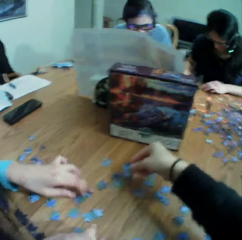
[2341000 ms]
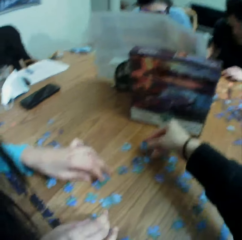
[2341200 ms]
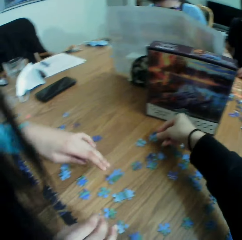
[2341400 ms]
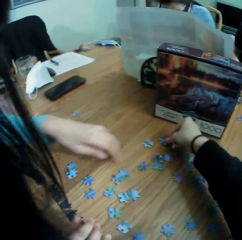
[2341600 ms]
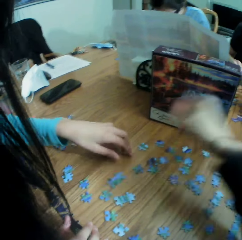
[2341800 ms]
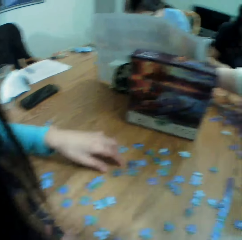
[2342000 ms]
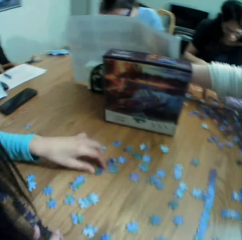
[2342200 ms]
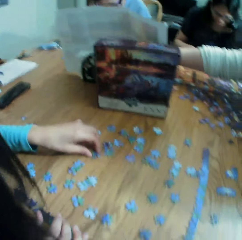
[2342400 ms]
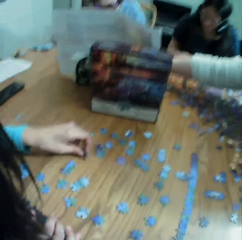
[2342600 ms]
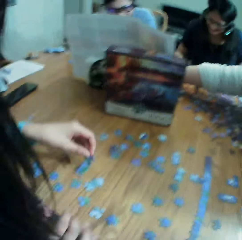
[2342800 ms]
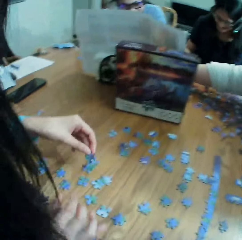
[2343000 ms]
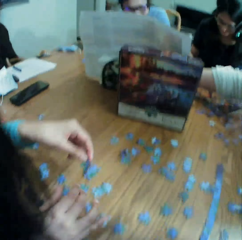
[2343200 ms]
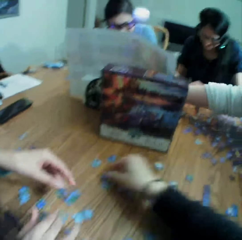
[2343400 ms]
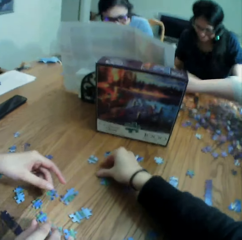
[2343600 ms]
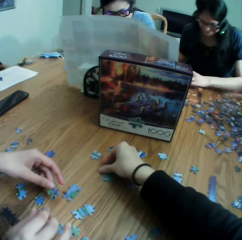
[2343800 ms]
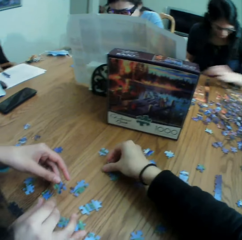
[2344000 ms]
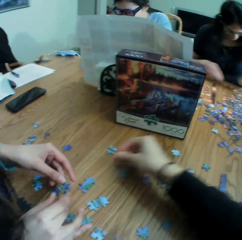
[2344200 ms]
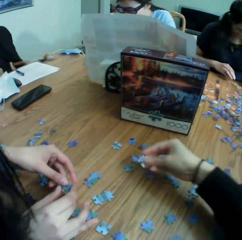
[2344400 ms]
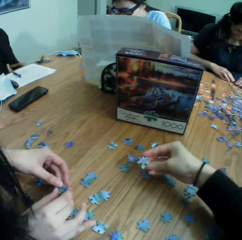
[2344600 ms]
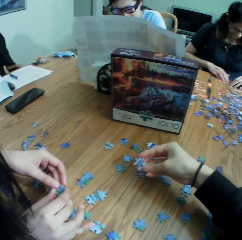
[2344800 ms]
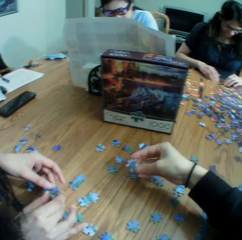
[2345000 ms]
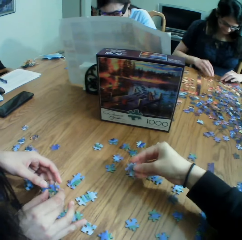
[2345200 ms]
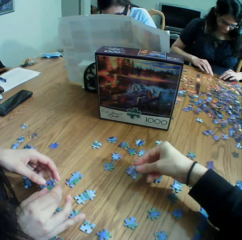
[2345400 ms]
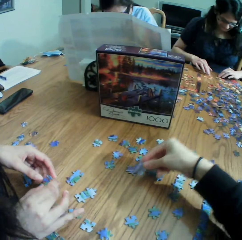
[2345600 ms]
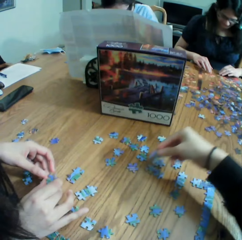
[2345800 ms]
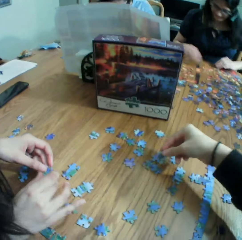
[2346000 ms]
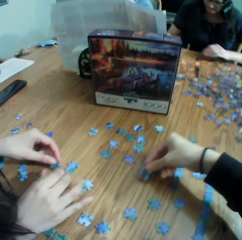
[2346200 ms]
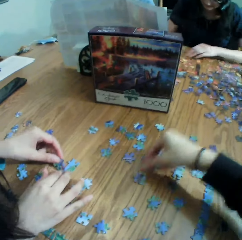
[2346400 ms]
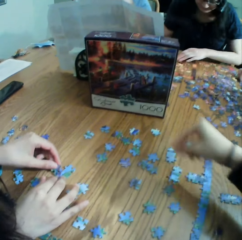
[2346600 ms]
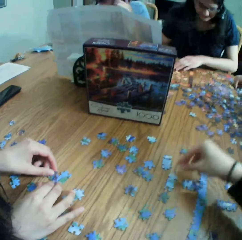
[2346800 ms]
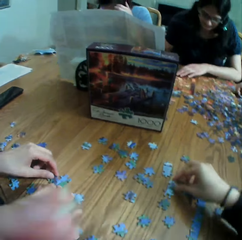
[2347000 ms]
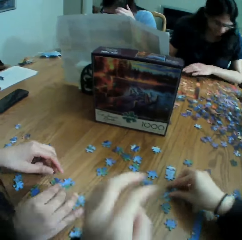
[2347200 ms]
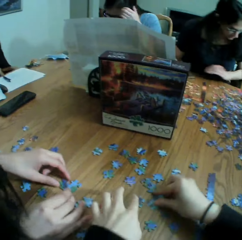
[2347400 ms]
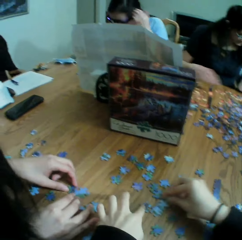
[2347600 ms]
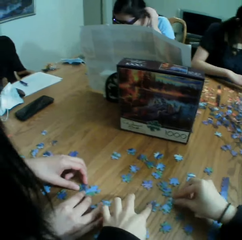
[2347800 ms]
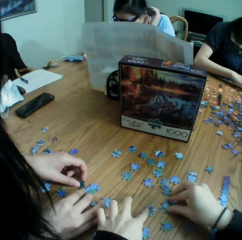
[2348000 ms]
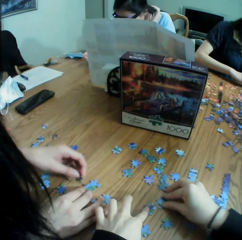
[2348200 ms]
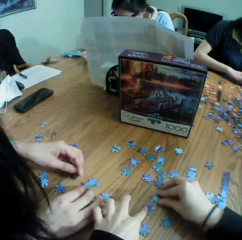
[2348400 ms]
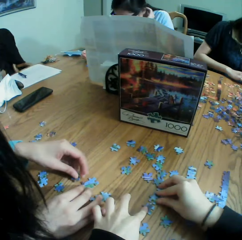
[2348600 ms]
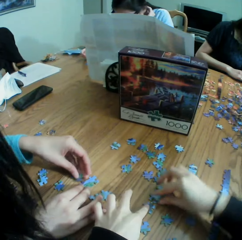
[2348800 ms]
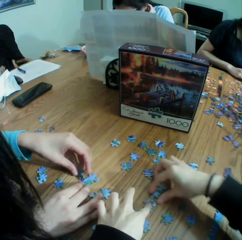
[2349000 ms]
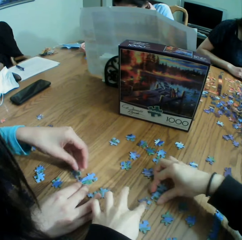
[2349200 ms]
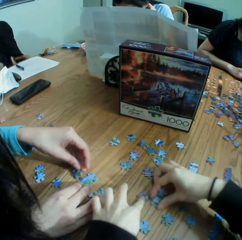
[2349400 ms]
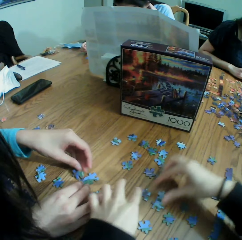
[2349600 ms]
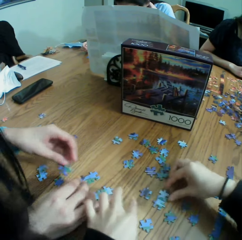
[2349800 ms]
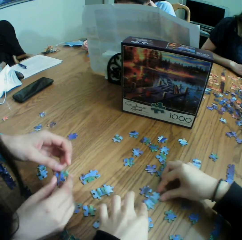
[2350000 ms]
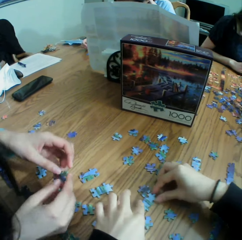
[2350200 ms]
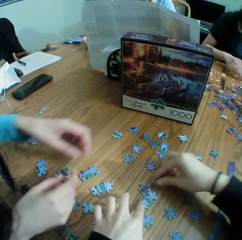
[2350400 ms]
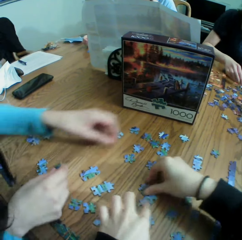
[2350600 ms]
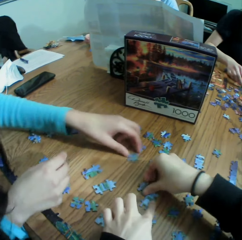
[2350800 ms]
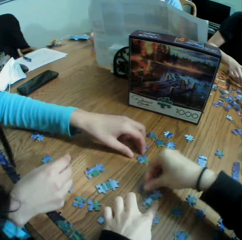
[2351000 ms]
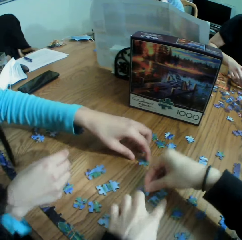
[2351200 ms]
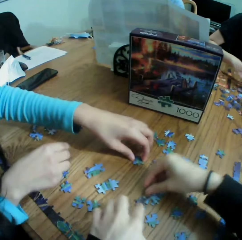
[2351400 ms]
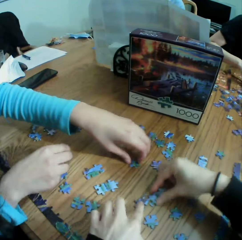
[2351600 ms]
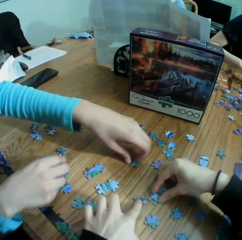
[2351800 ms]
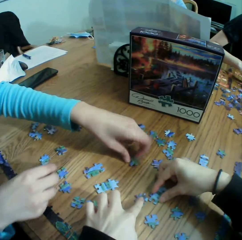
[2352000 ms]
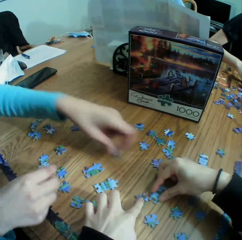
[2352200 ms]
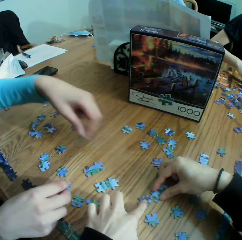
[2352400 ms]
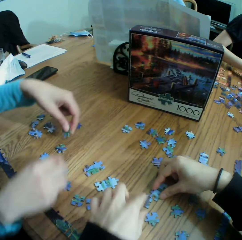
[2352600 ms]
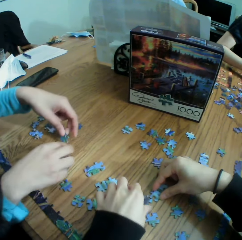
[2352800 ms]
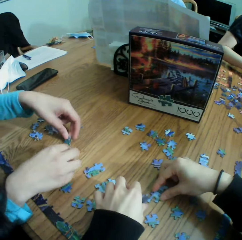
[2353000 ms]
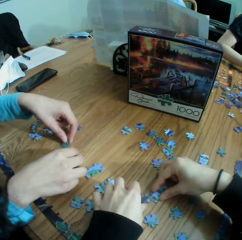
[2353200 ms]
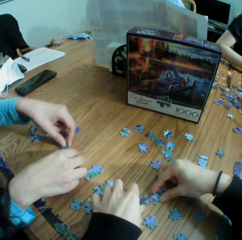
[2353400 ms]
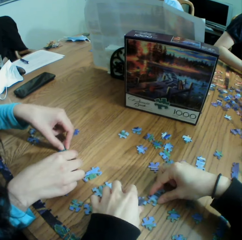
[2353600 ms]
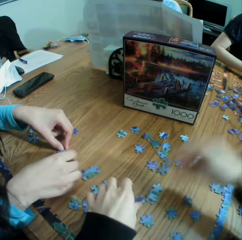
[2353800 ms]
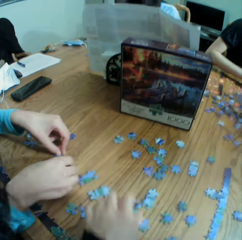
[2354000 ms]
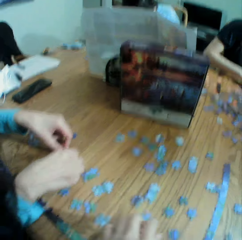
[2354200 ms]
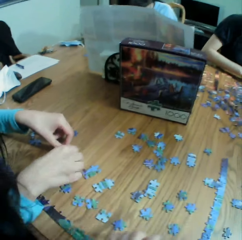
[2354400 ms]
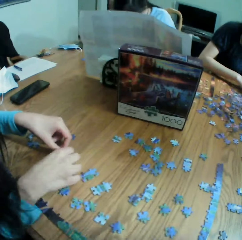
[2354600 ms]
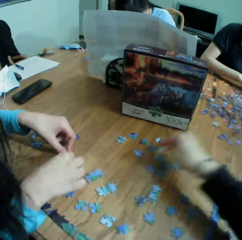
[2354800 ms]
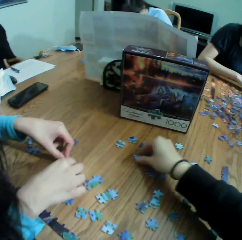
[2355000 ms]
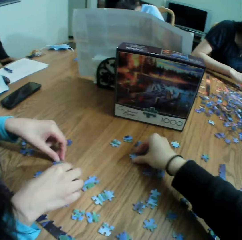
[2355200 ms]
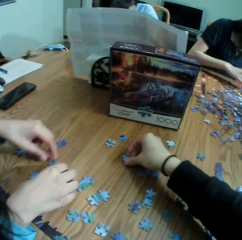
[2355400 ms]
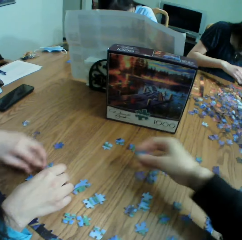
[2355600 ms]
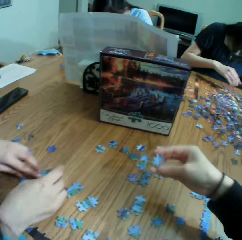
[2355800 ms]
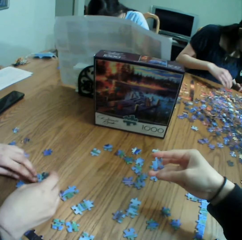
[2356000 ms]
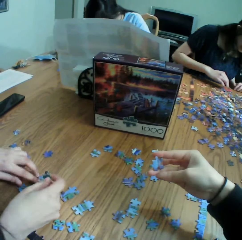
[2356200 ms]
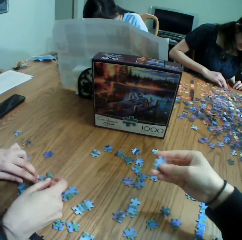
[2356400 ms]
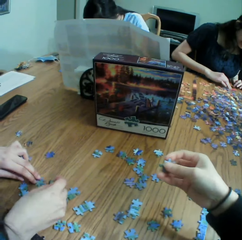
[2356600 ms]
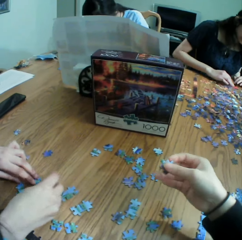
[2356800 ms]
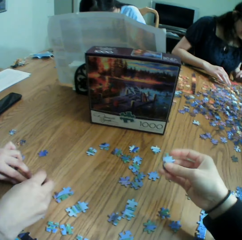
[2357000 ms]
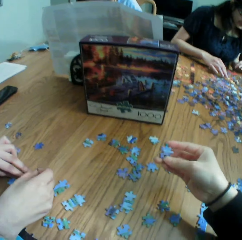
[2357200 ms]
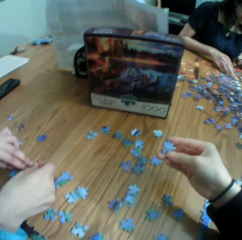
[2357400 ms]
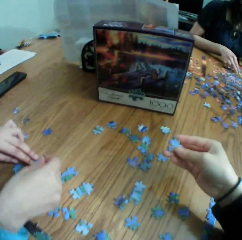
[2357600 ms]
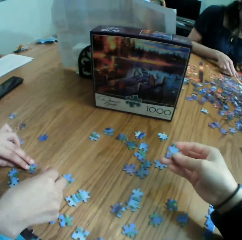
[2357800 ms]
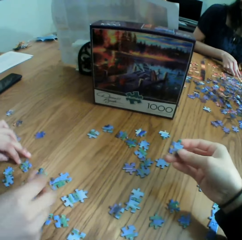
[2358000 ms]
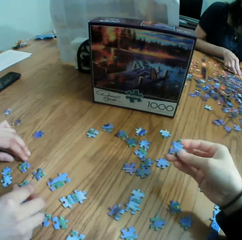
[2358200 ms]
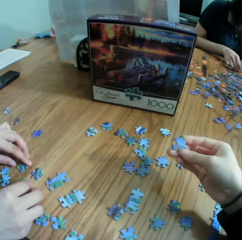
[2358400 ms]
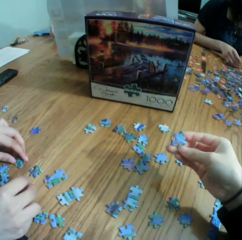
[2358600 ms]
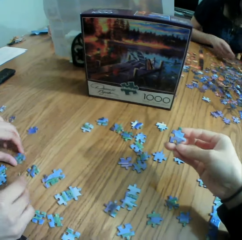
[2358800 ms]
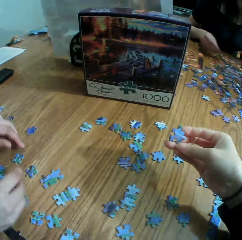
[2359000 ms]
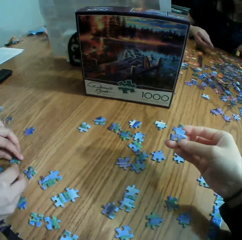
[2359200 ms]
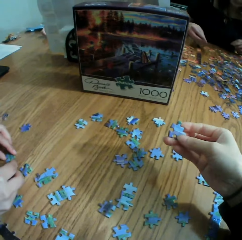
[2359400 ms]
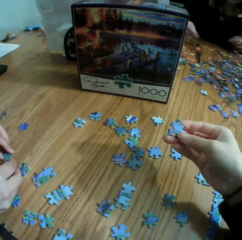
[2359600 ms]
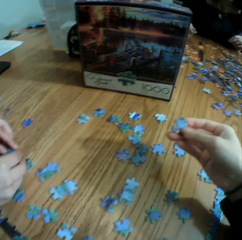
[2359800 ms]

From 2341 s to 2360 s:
The camera wearer puts the puzzle on the table. They move the right hand. They adjust the camera. They pick up a puzzle. They look at the puzzle. They put the puzzle on the table. They move the puzzles on the table. They play the jigsaw puzzle with a lady. The lady talks to the camera wearer. The camera wearer joins the puzzles. They touch the camera. They adjust the camera. They pick up a puzzle. They look at the puzzle.

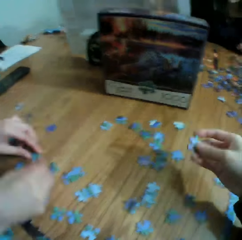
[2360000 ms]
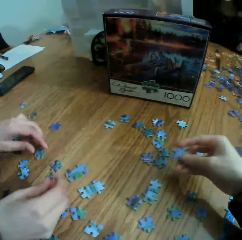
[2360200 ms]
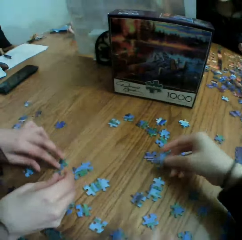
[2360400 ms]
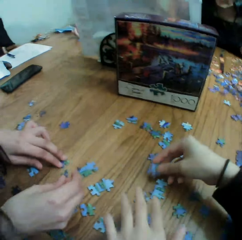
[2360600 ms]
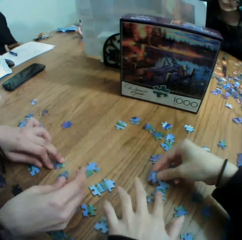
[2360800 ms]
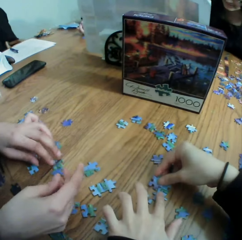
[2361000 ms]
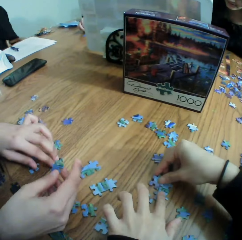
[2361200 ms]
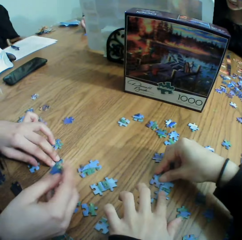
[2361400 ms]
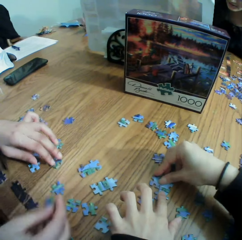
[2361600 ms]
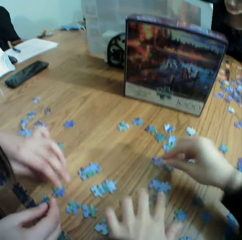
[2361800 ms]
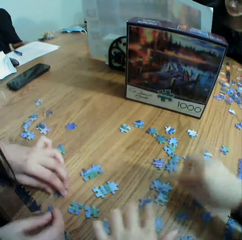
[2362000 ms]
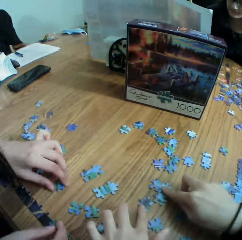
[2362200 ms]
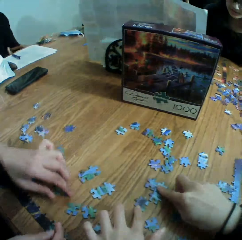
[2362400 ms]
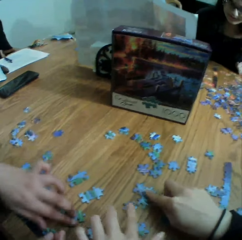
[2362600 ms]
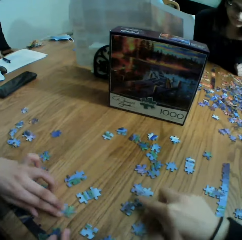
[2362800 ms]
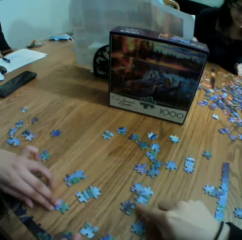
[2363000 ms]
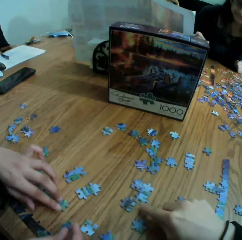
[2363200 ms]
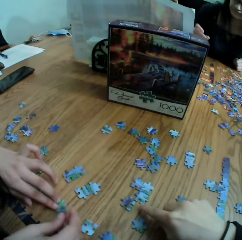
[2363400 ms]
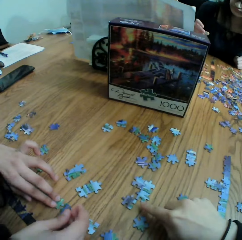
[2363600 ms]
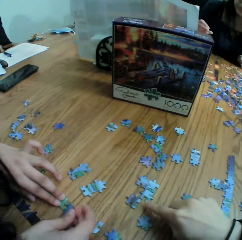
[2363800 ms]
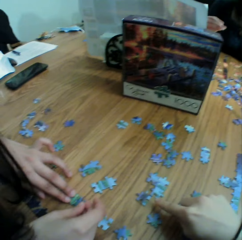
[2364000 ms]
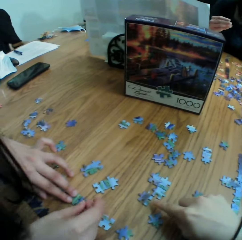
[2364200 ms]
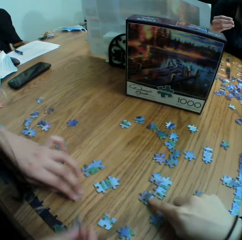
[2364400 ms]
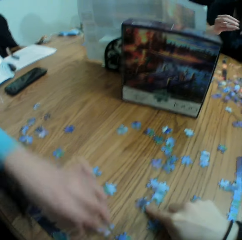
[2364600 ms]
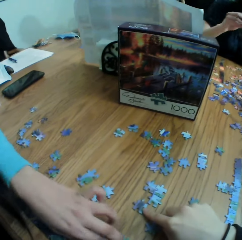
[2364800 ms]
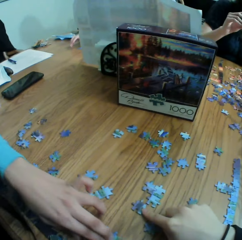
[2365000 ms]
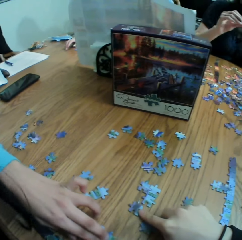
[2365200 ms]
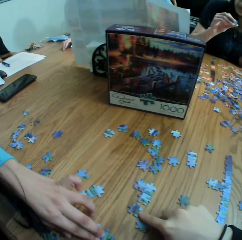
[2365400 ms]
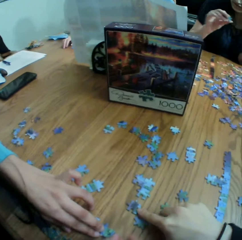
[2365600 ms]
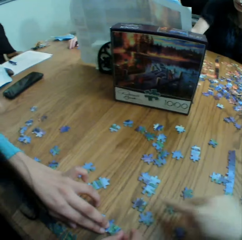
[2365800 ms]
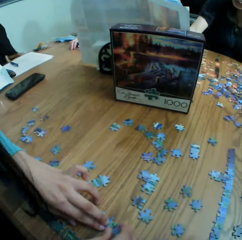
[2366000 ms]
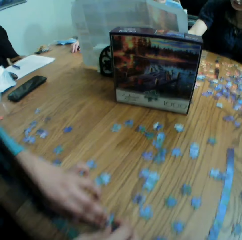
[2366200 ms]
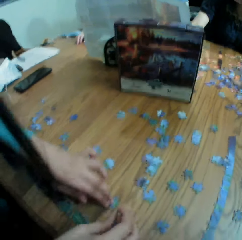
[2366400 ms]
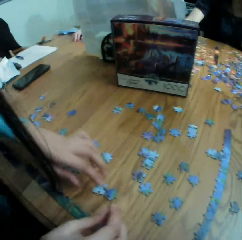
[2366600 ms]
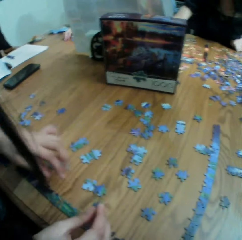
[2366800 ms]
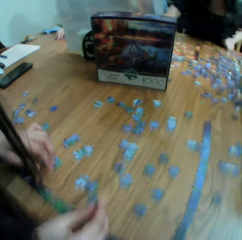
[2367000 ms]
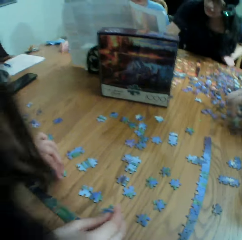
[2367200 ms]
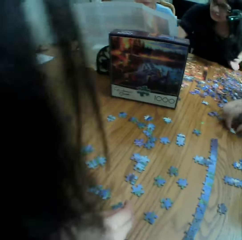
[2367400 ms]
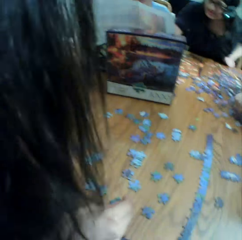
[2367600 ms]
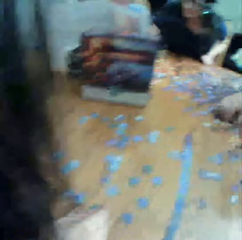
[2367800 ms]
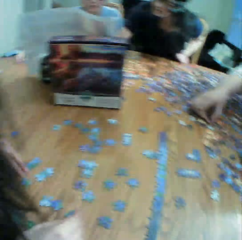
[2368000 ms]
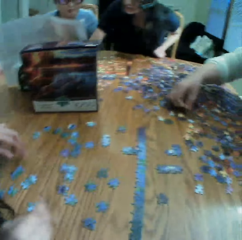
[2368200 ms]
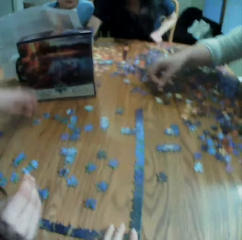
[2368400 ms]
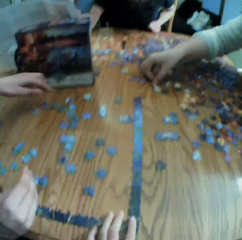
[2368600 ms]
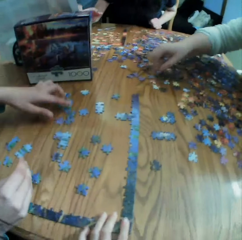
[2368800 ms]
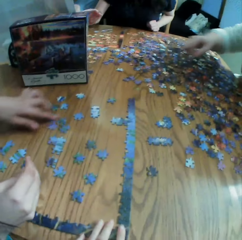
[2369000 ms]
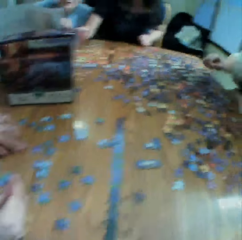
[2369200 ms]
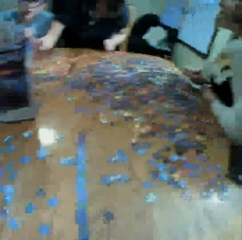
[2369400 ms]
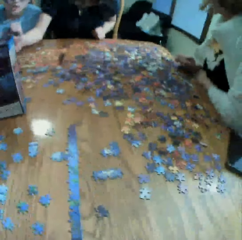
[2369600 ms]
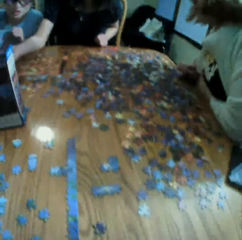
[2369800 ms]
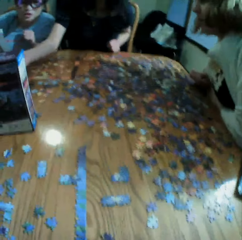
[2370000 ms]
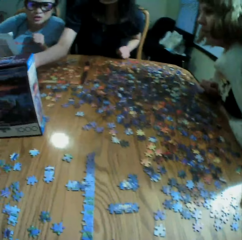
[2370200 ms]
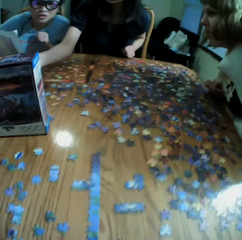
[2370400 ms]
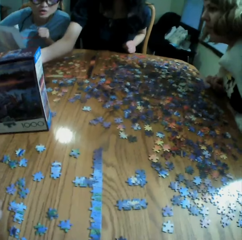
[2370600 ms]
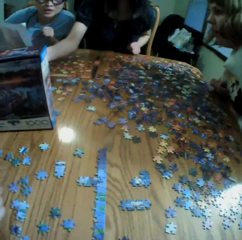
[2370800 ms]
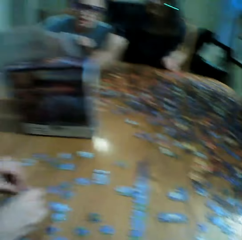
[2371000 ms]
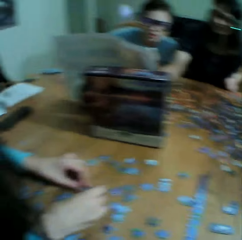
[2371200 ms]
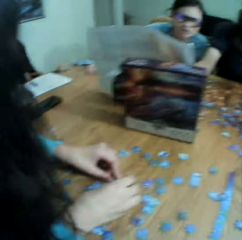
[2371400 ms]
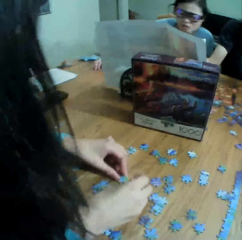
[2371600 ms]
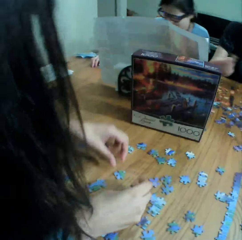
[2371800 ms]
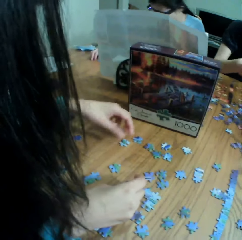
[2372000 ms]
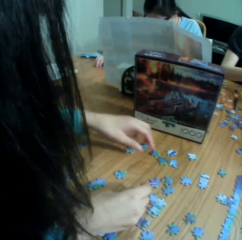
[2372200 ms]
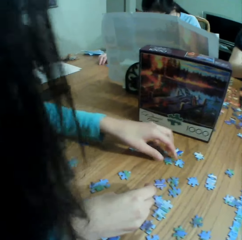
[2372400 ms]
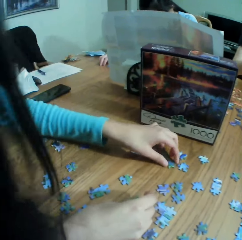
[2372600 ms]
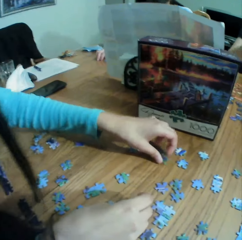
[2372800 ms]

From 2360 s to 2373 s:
The camera wearer puts the puzzle on the table. They join the puzzles. They play the jigsaw puzzle with a lady. They point at the puzzles. They look at the puzzles on the table. They touch the puzzle on the left hand. They look at the puzzles.
